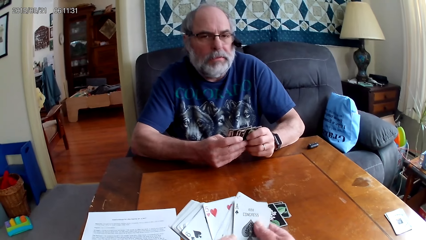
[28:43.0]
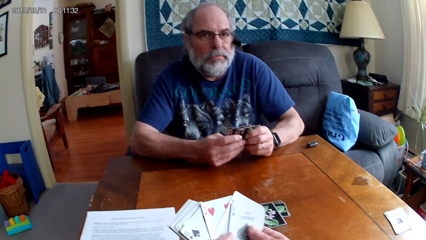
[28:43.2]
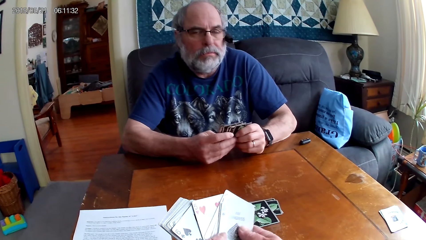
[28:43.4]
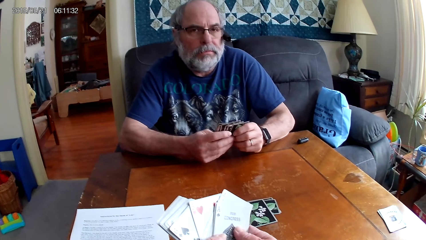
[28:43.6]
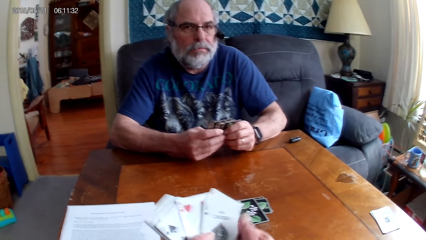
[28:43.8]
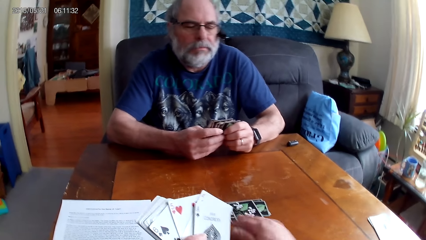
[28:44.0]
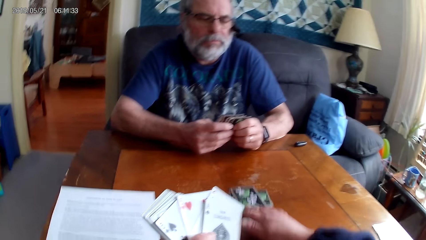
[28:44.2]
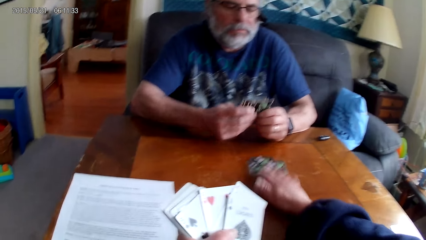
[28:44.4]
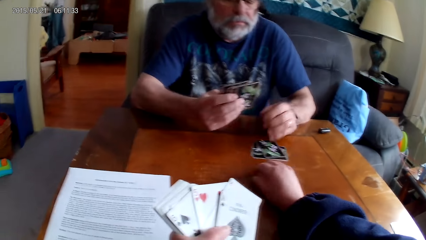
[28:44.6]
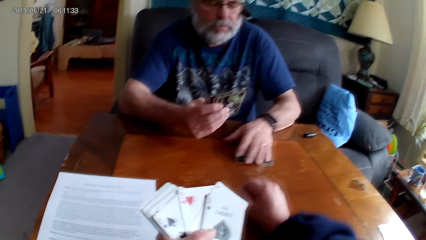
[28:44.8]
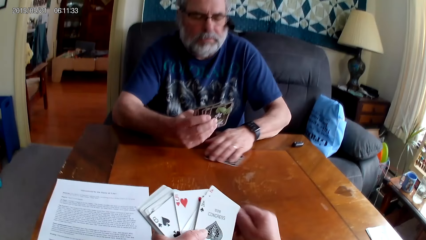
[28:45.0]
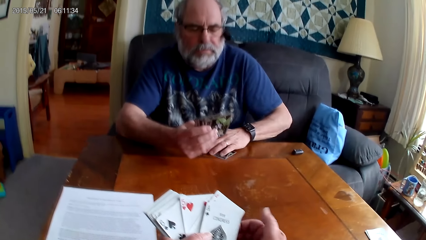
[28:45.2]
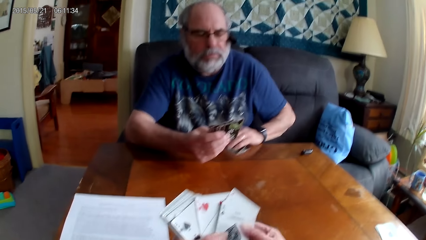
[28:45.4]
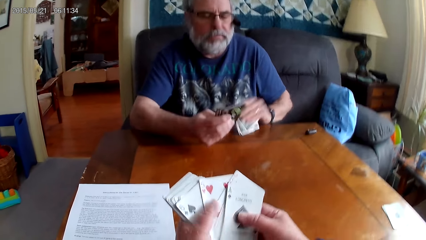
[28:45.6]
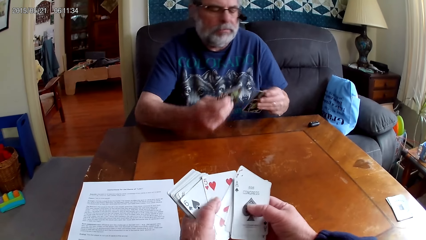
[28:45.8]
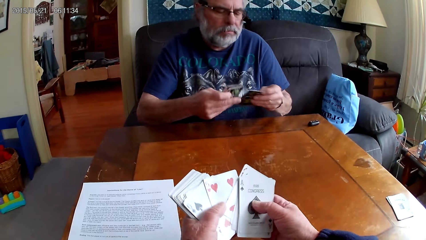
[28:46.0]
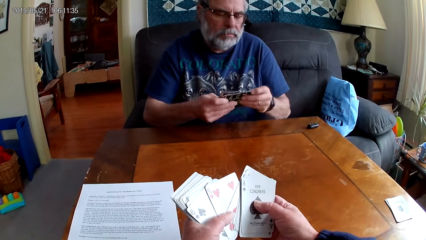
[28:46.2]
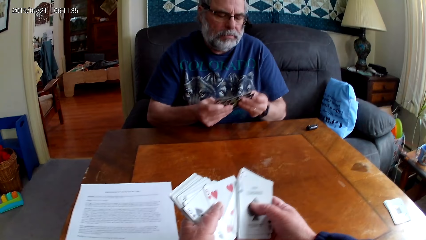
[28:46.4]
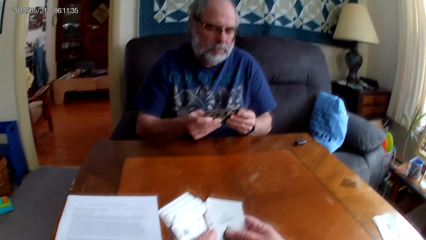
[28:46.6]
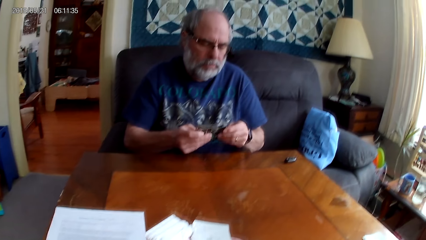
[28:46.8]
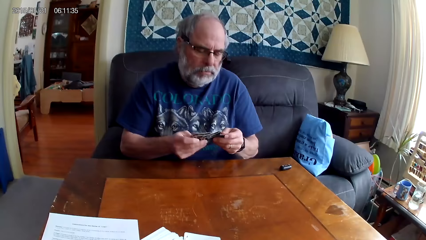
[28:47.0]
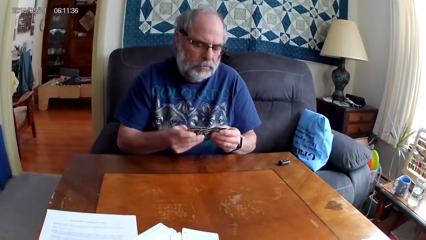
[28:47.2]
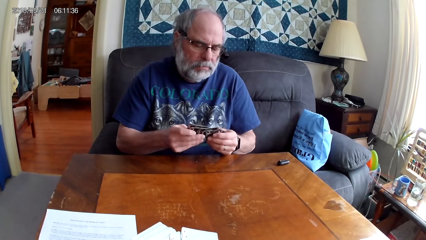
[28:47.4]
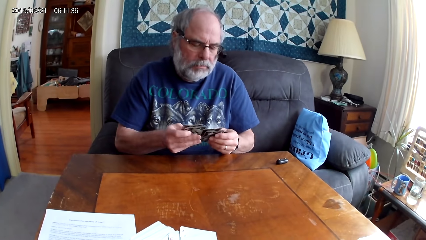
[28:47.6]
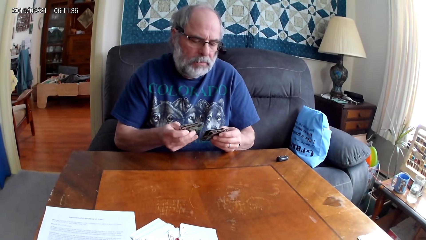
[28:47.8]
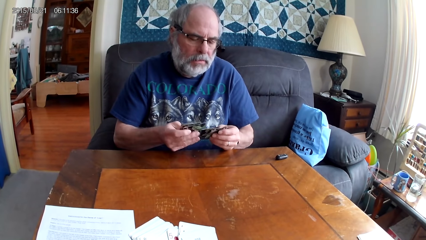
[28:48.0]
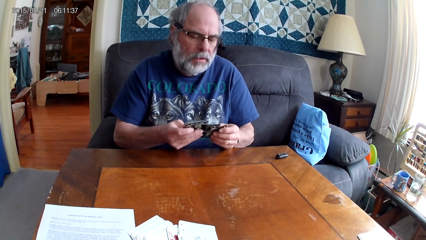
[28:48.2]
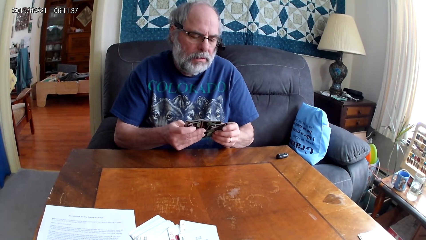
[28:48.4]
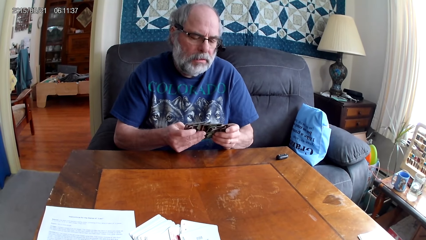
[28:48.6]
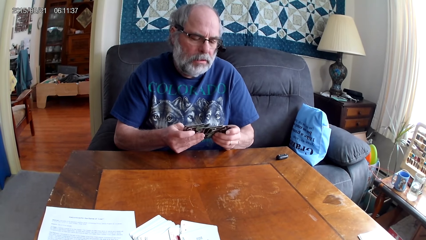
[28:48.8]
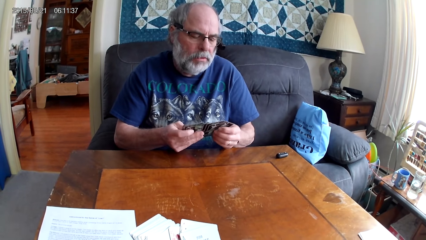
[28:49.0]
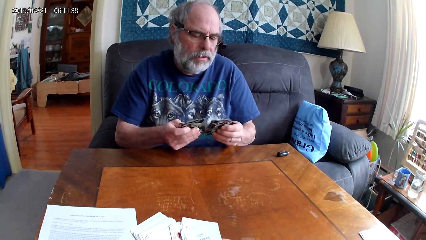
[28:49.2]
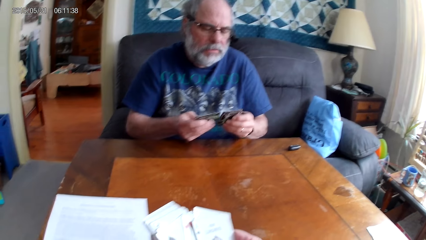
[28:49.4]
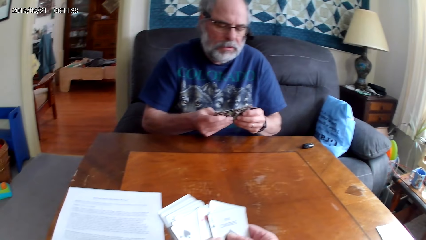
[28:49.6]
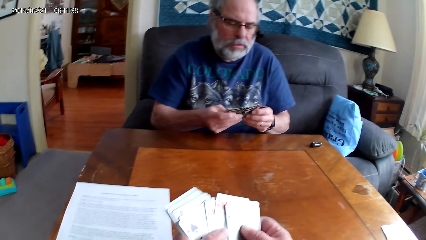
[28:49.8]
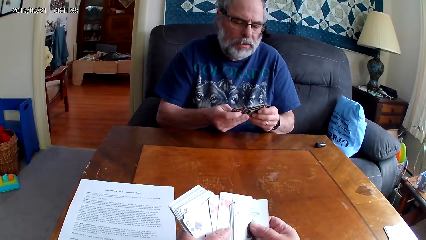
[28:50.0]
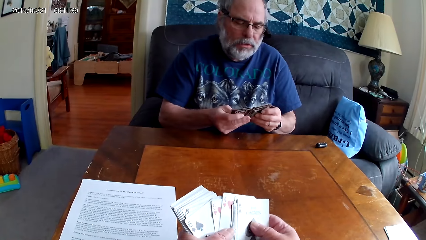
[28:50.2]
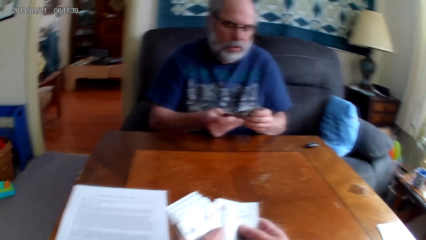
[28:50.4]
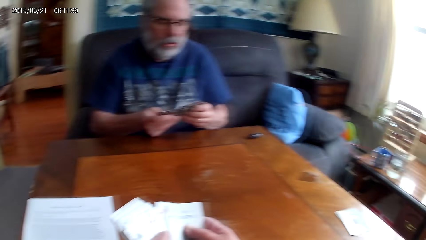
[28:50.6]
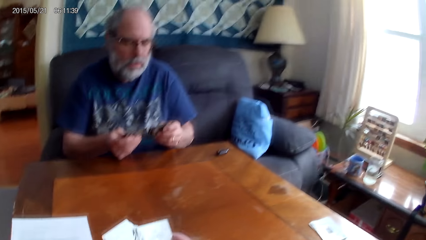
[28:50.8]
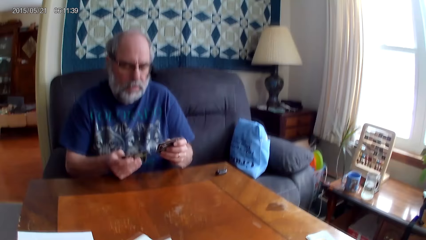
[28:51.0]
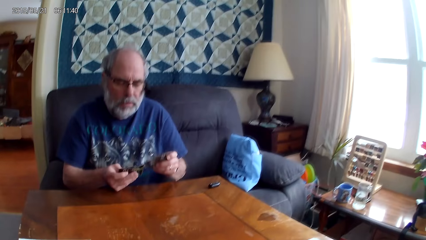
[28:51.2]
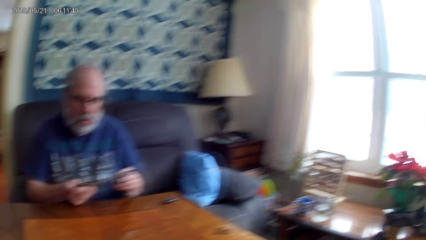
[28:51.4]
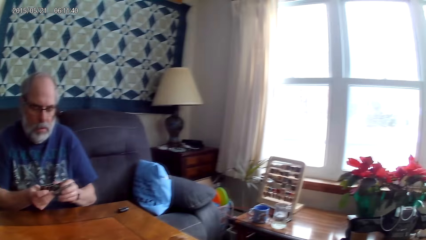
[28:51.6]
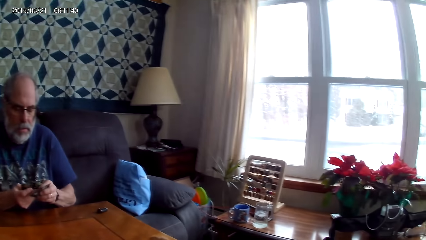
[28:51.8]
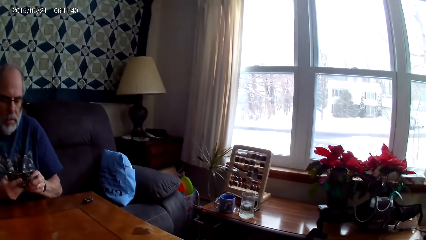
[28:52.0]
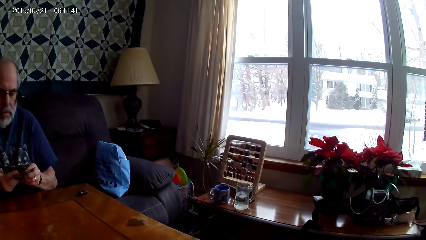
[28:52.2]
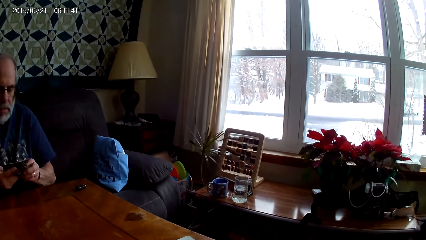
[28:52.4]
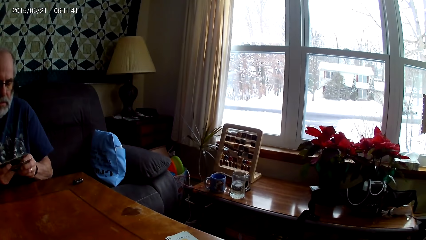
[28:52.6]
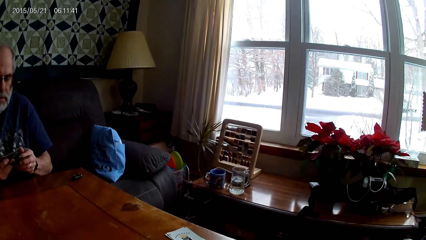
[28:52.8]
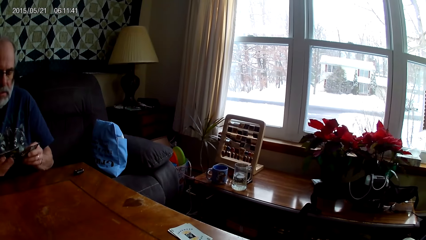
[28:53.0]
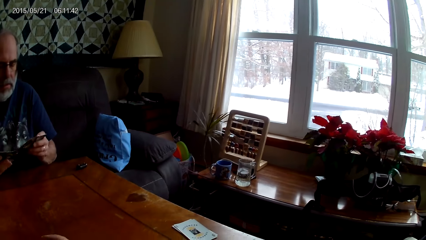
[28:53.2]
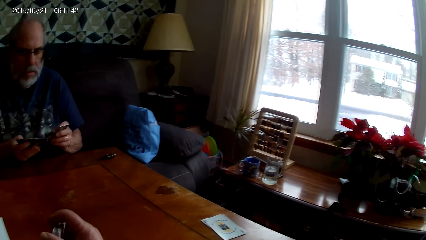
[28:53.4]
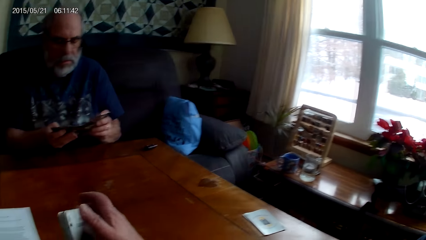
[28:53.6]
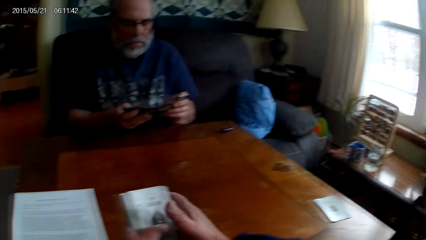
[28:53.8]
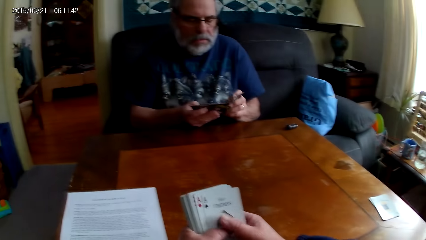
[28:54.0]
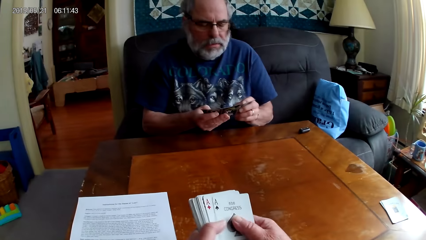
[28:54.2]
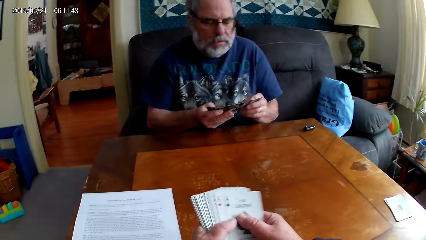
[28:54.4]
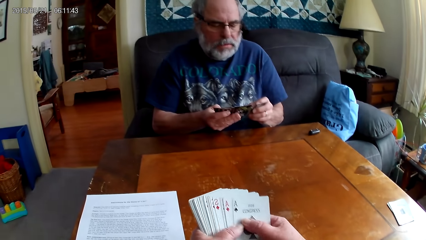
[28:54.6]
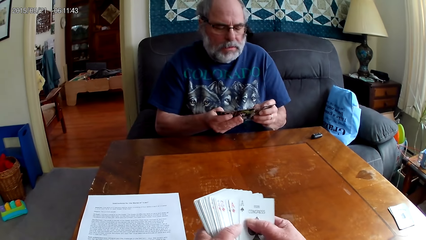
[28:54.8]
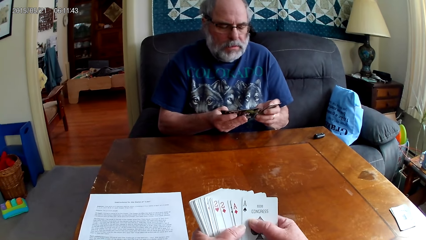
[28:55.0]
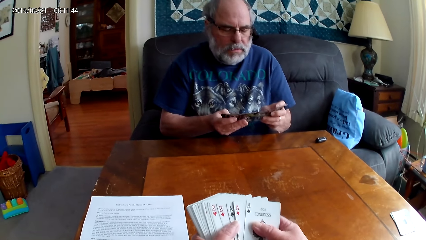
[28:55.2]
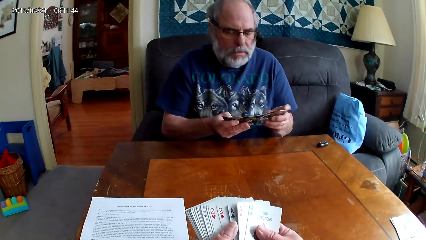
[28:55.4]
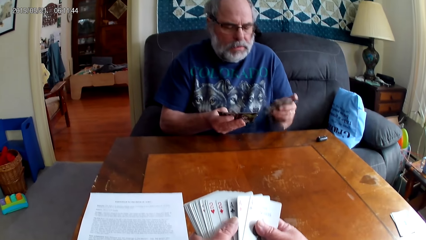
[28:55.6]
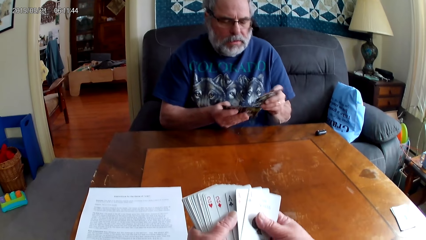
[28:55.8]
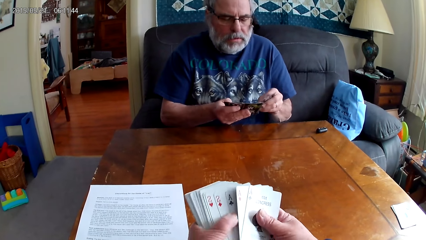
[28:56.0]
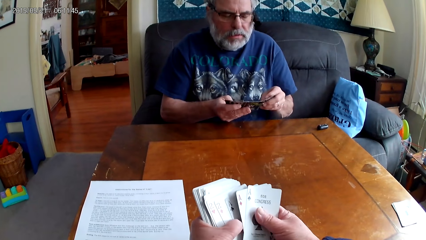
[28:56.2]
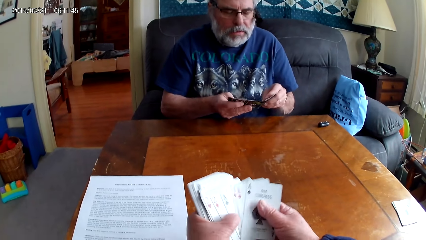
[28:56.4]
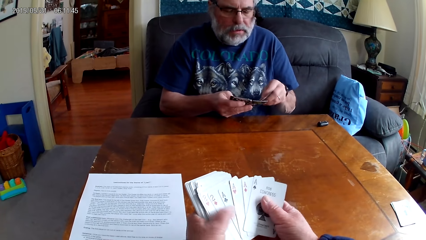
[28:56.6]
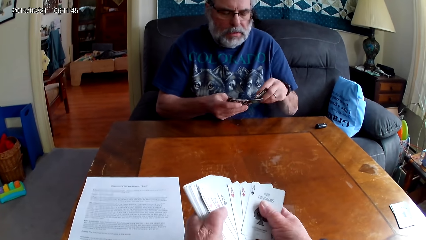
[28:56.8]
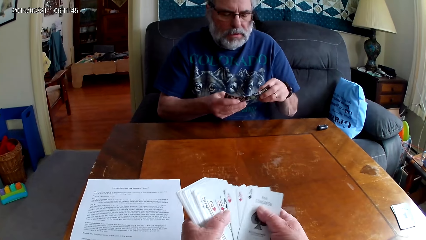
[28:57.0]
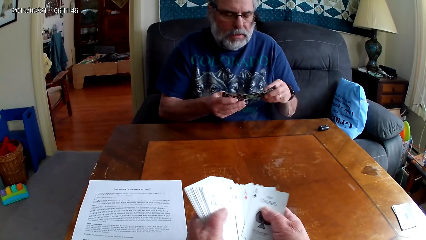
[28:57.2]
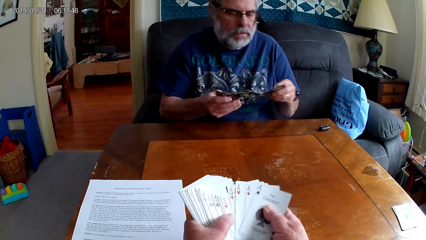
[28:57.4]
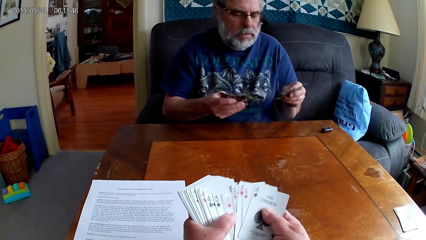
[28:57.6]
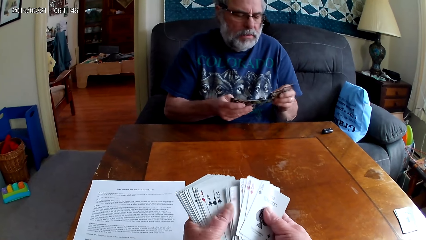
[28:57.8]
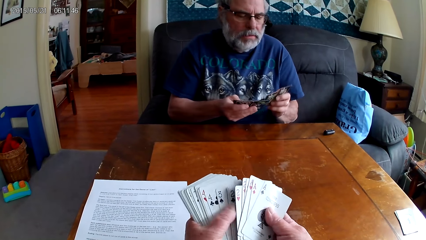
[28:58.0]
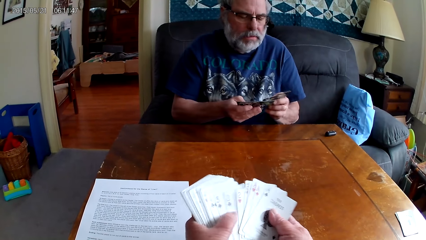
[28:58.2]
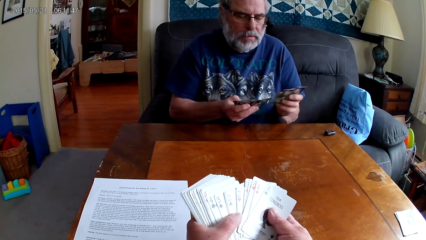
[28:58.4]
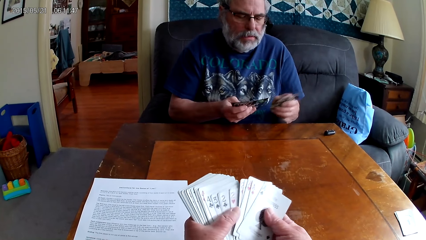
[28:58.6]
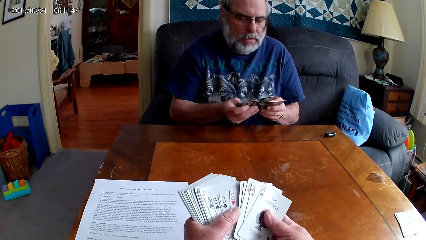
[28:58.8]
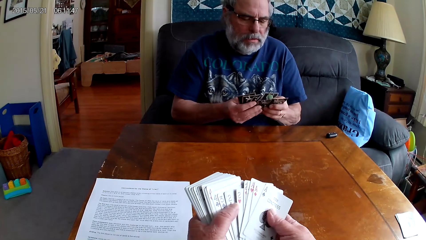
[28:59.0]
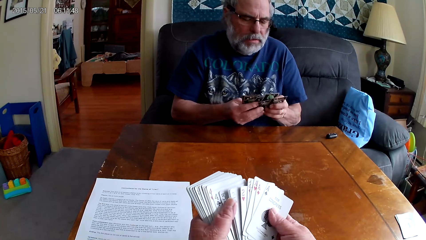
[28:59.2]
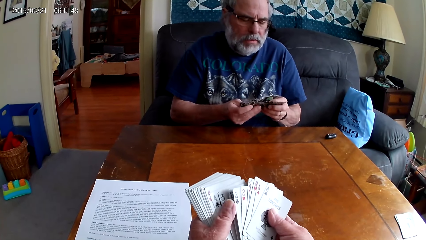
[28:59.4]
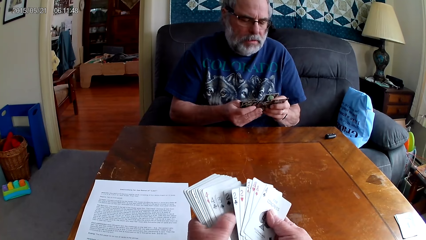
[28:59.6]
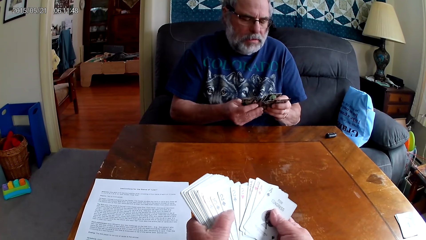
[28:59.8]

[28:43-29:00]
A man picks poker cards from the table and arranges cards. The camera wearer arranges cards.
